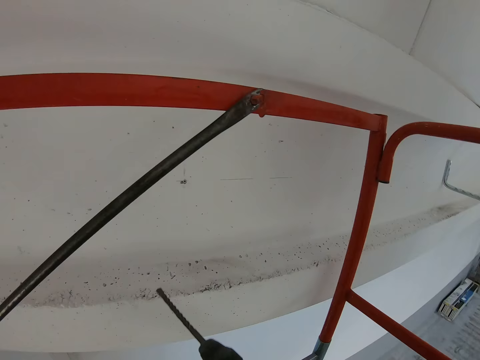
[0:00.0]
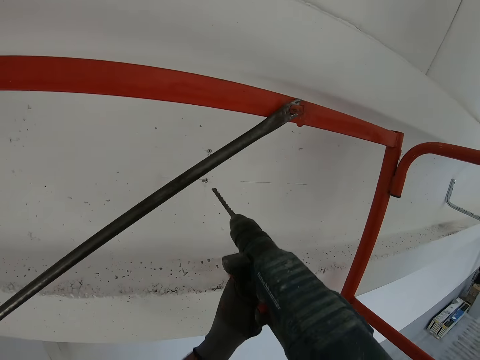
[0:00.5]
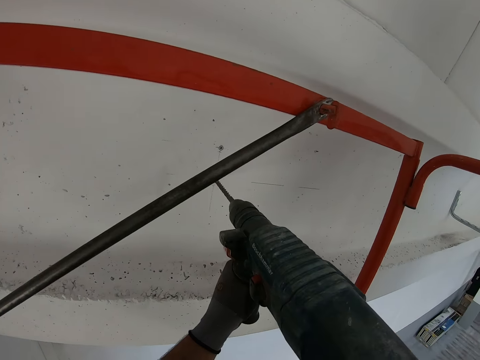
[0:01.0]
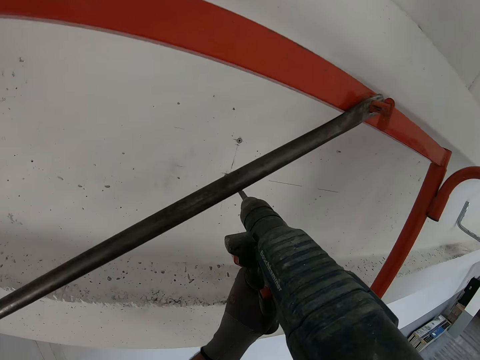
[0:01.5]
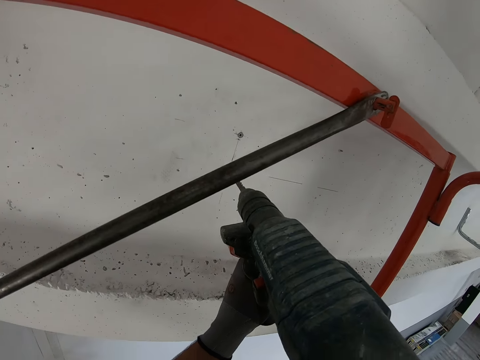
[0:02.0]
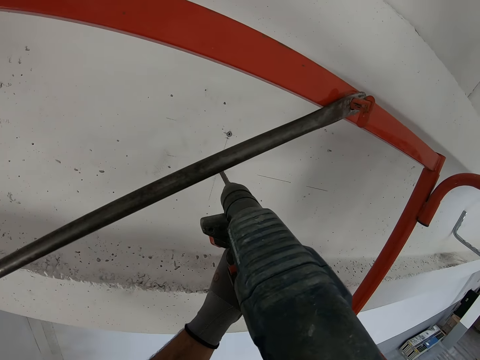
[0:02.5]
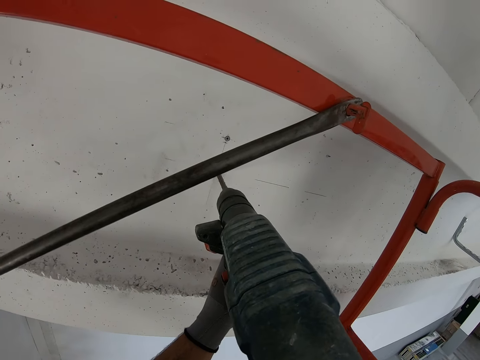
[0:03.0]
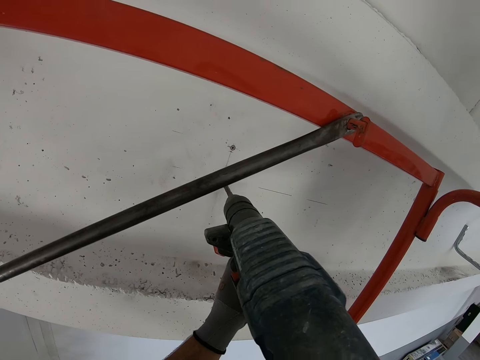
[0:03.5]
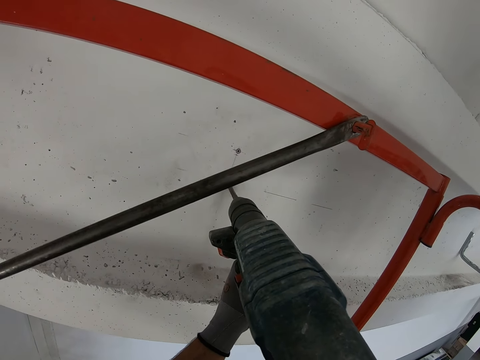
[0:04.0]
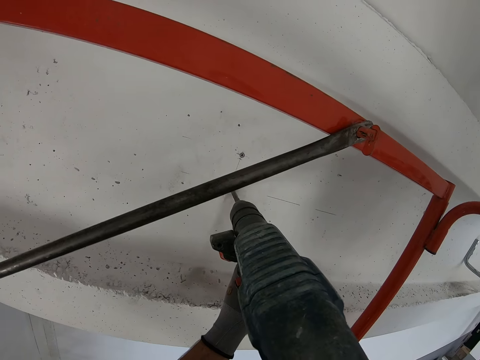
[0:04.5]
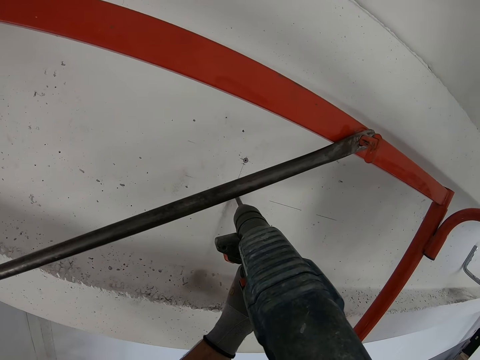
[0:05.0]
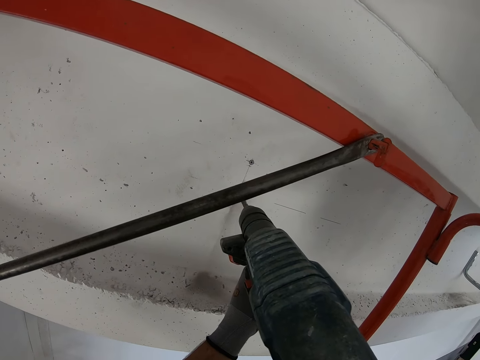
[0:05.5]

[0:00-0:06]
The camera wearer is drilling holes on the wall.

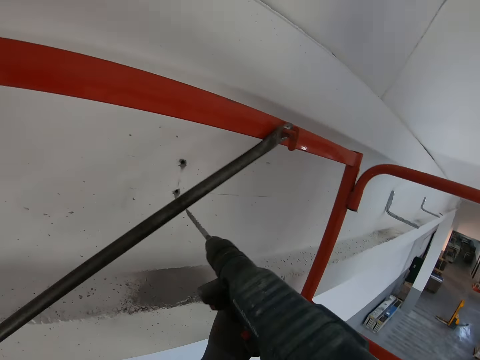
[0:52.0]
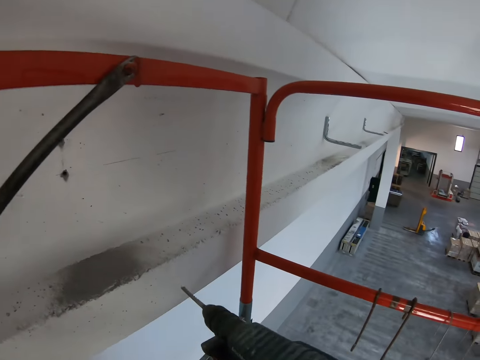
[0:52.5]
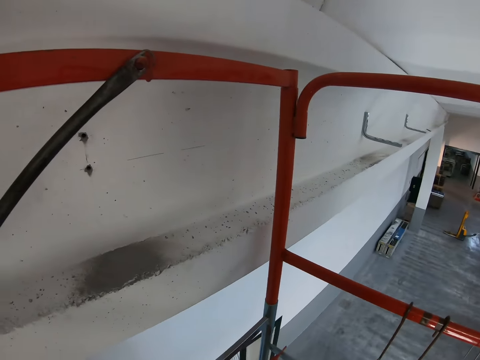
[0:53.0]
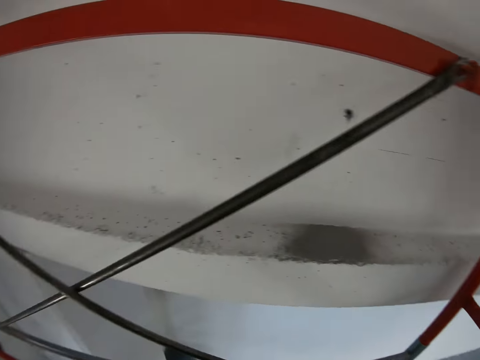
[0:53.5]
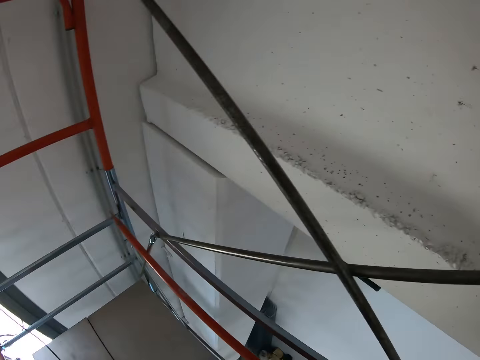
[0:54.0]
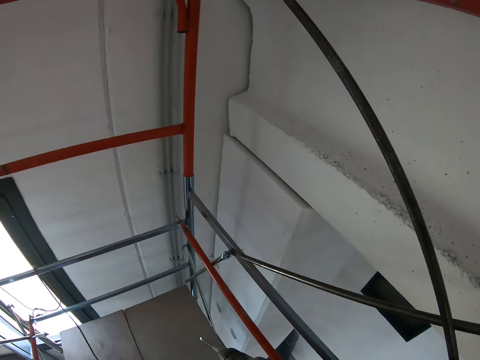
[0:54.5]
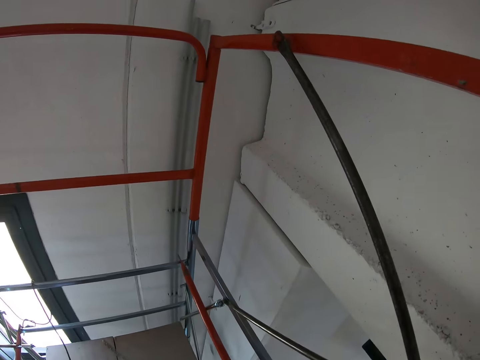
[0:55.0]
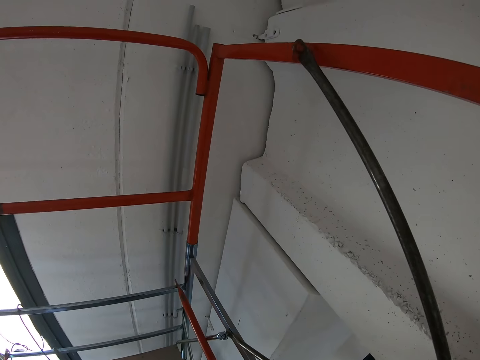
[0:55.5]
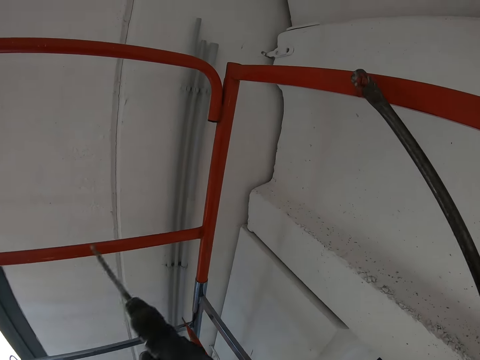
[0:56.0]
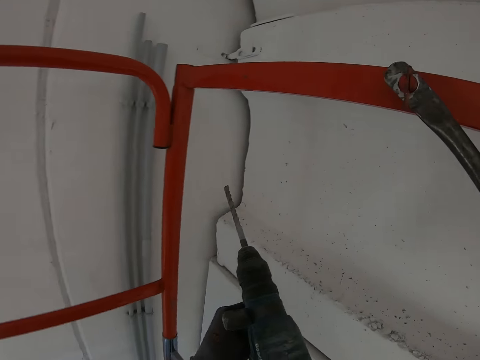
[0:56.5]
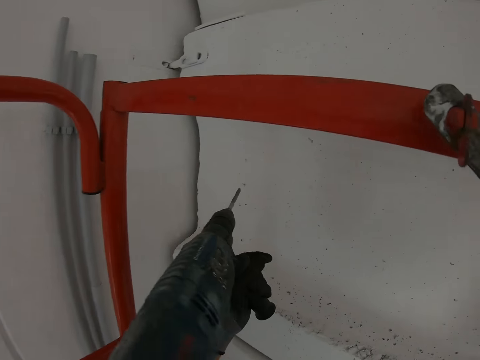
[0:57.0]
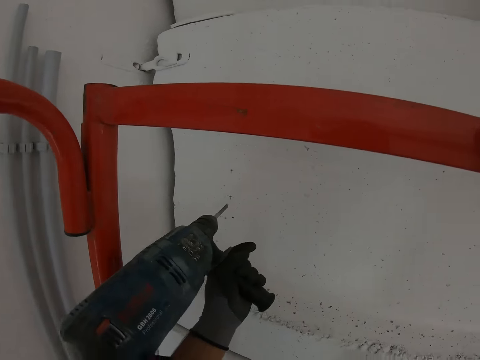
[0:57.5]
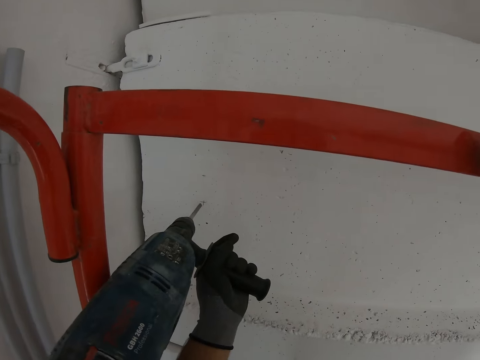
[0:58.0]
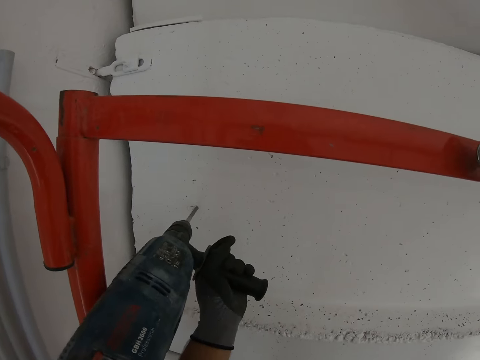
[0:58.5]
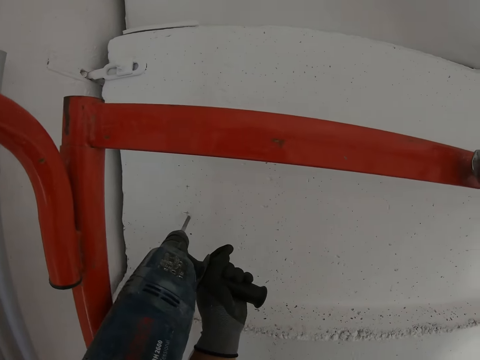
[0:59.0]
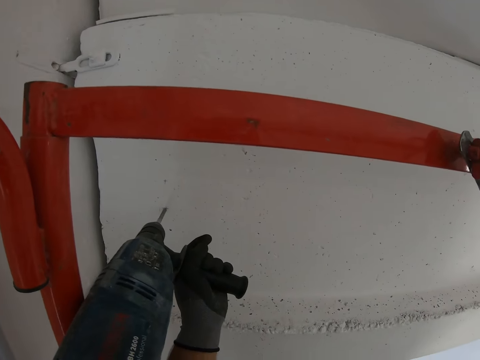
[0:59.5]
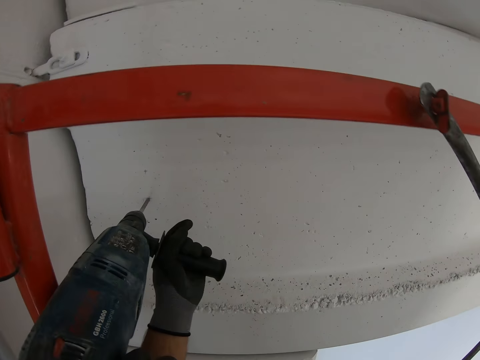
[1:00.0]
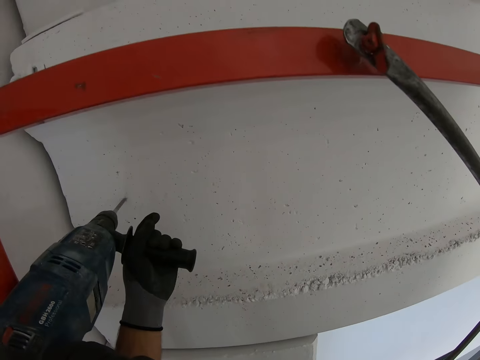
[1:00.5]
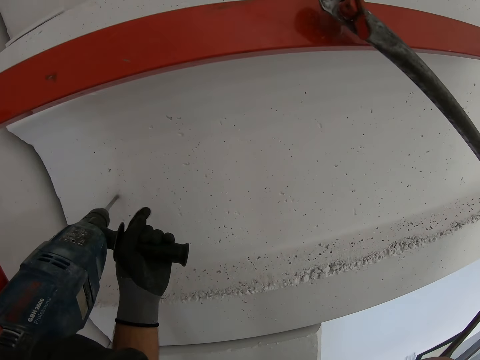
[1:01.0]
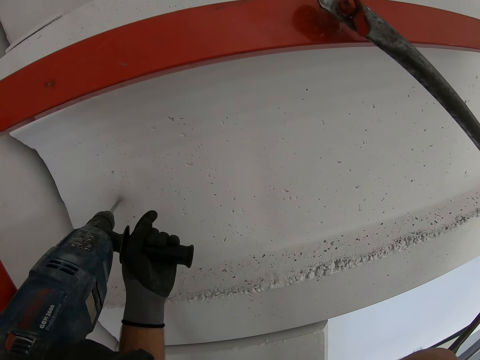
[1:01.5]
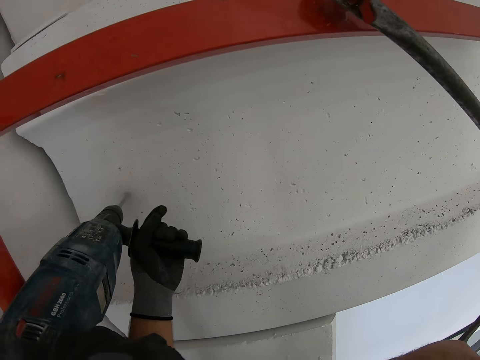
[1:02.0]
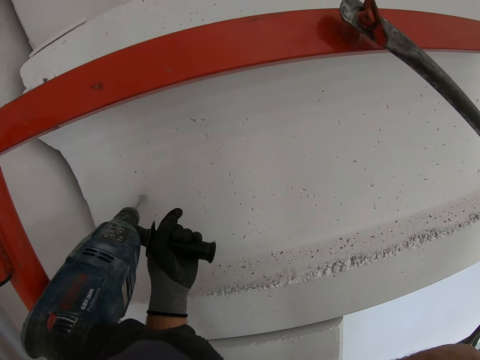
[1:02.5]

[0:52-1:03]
The camera wearer looks around the construction site. They drill the wall.

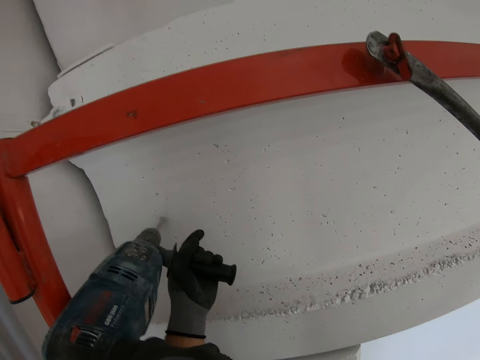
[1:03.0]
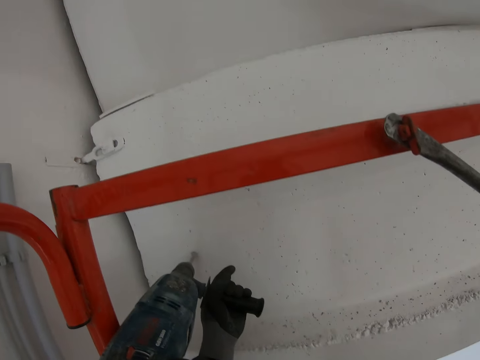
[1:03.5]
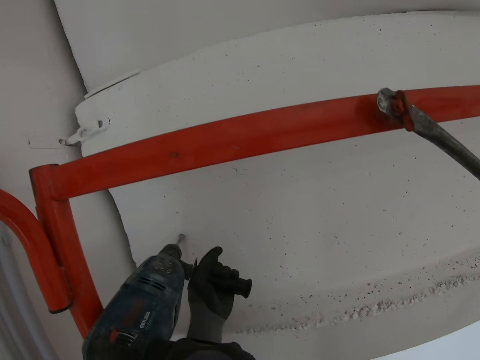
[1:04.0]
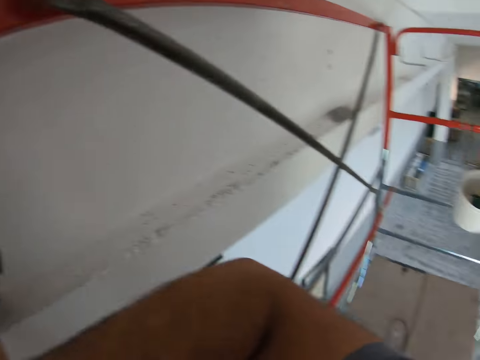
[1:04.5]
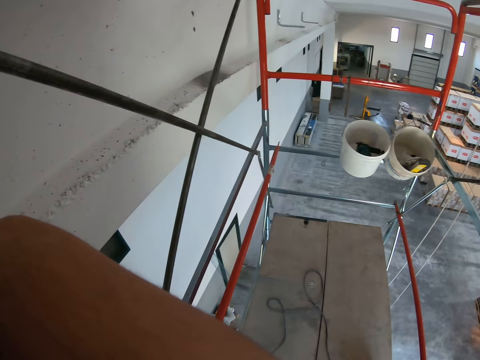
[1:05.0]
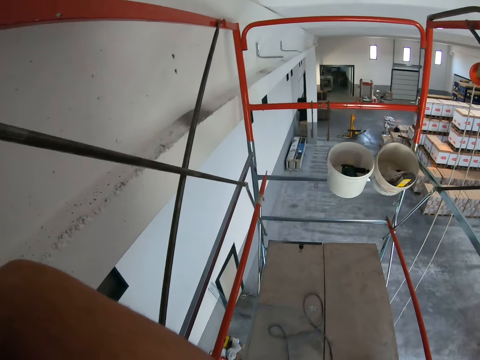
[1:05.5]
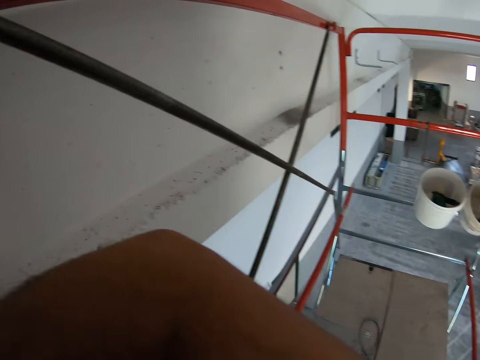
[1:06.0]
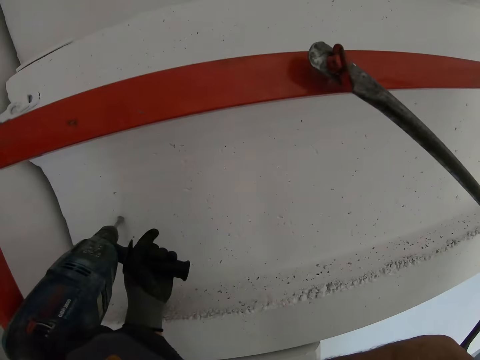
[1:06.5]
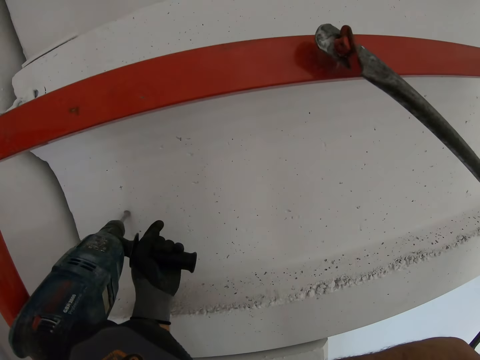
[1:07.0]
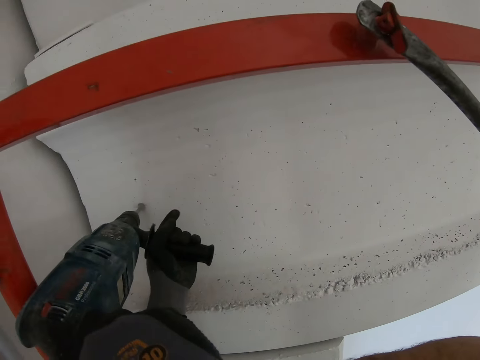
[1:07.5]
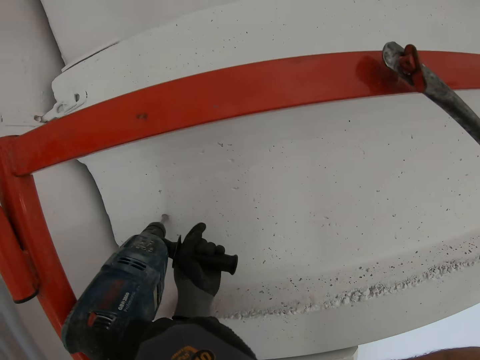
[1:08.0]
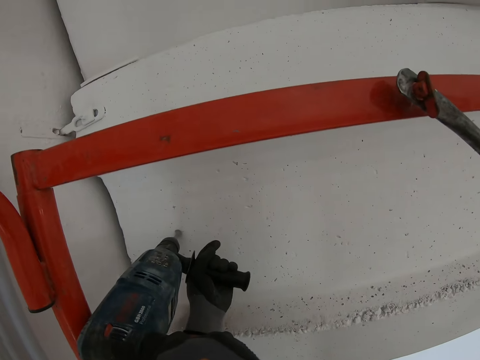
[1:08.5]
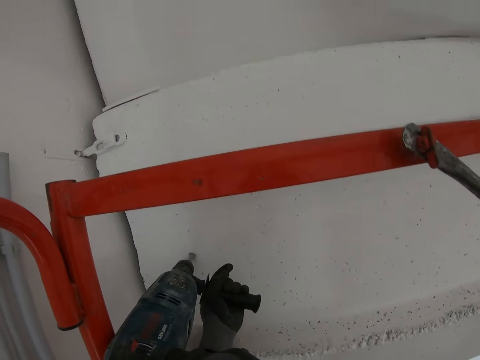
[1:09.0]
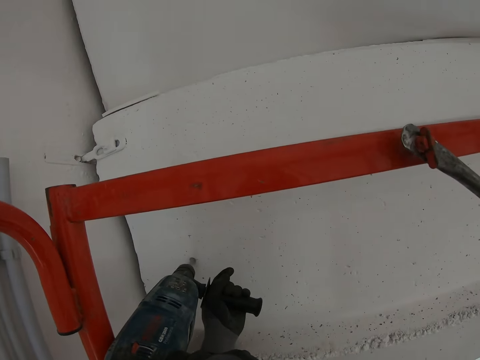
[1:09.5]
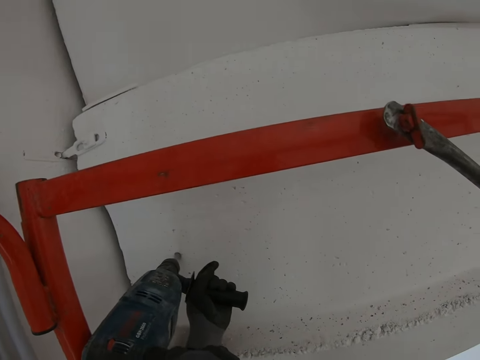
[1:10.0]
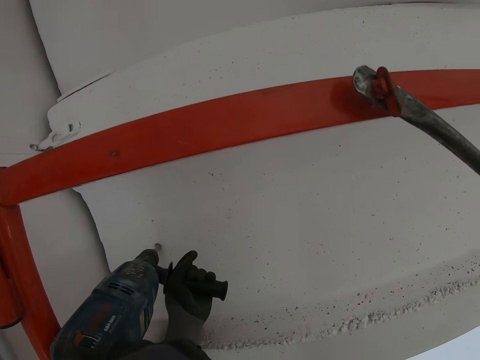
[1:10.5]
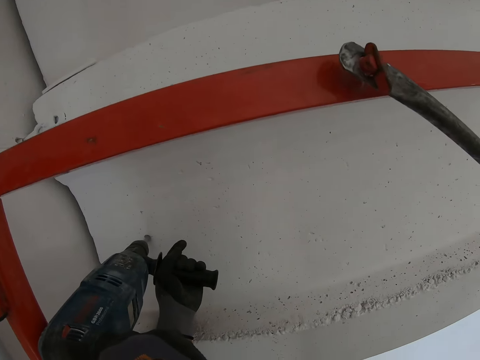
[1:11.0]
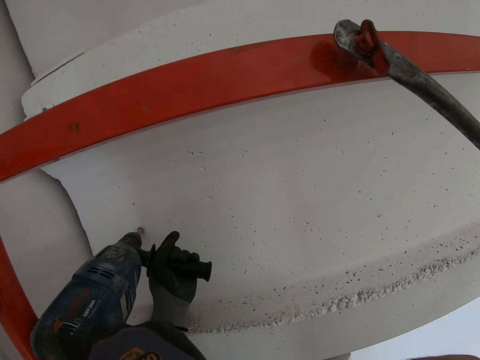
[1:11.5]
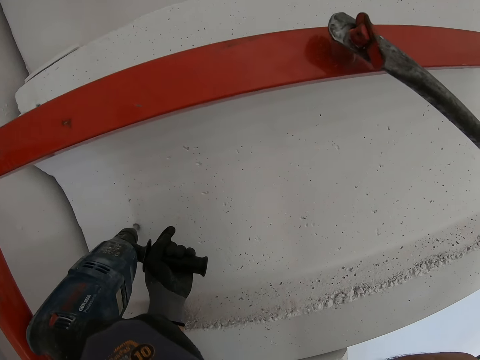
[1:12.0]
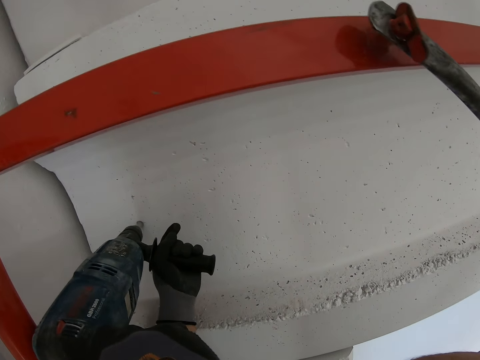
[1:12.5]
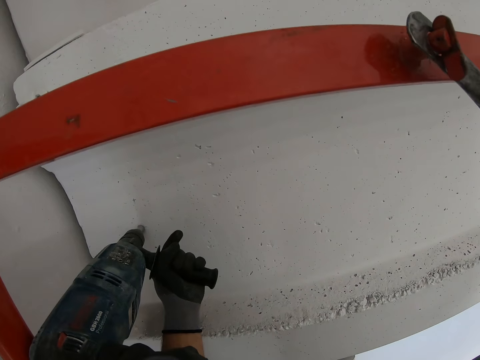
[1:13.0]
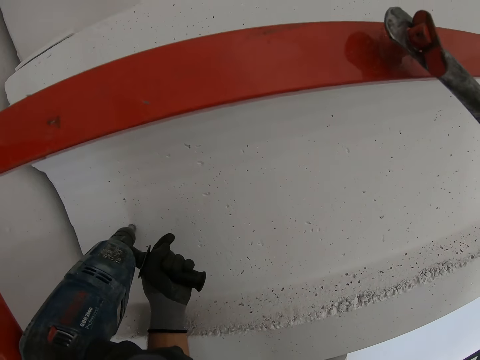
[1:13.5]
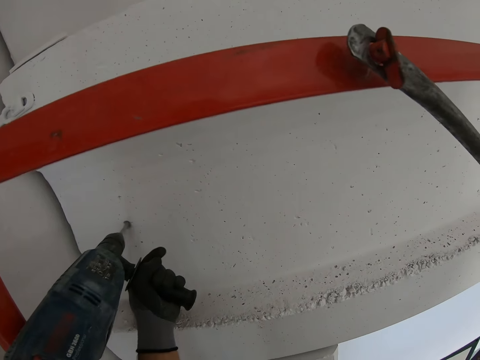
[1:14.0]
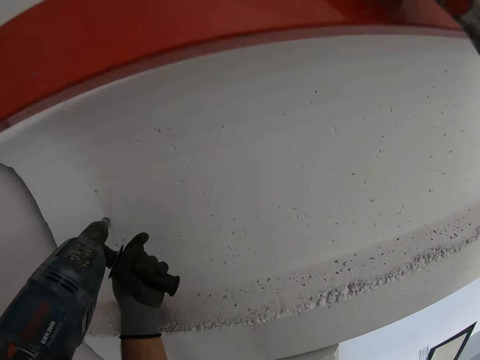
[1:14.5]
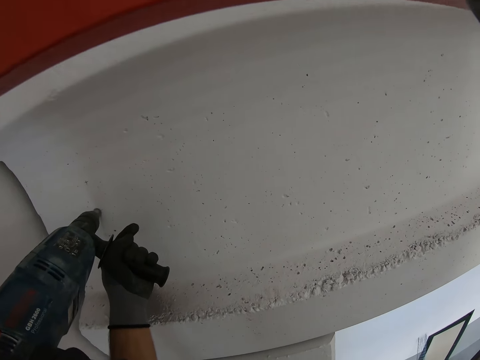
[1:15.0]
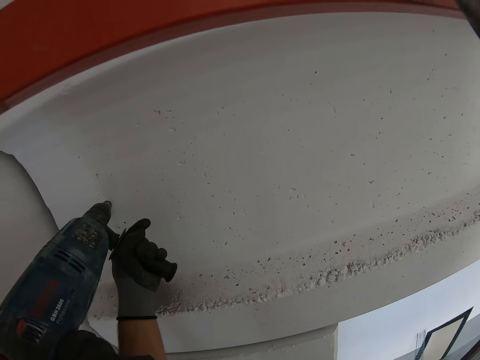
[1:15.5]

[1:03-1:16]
The camera wearer looks around the construction site. They drill the wall.
